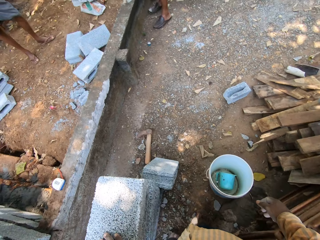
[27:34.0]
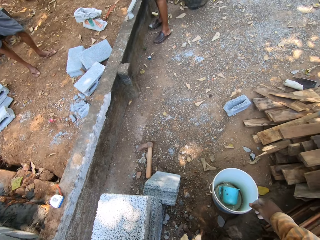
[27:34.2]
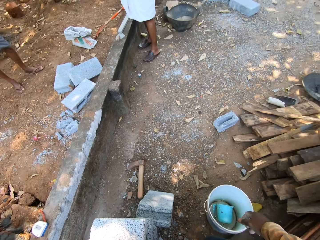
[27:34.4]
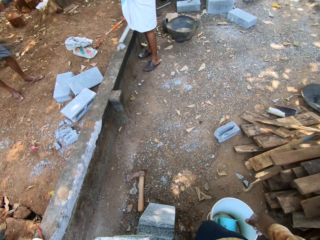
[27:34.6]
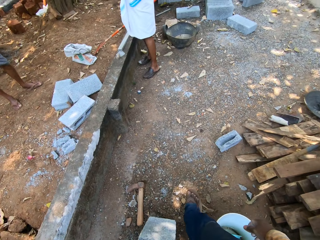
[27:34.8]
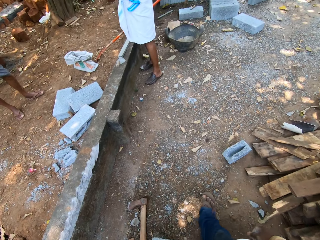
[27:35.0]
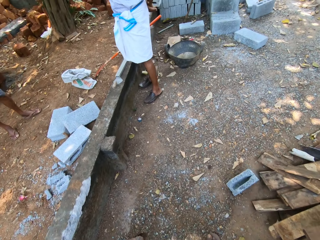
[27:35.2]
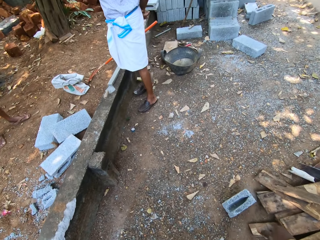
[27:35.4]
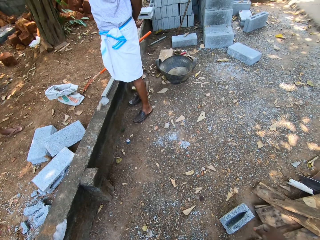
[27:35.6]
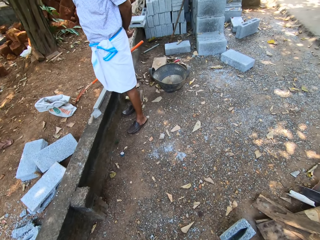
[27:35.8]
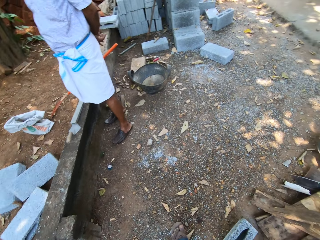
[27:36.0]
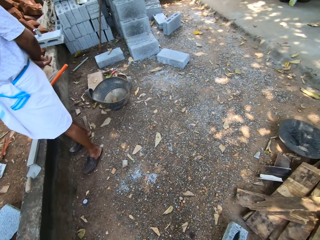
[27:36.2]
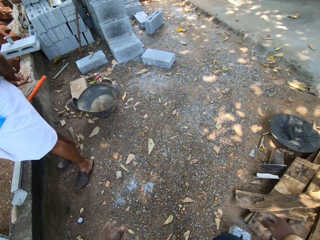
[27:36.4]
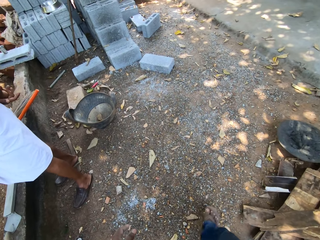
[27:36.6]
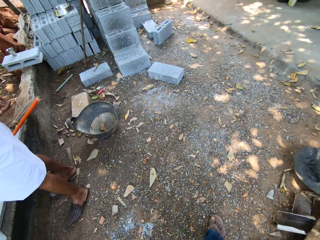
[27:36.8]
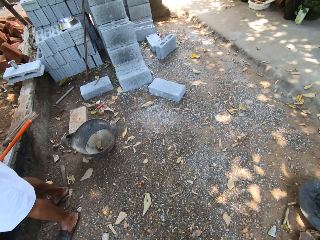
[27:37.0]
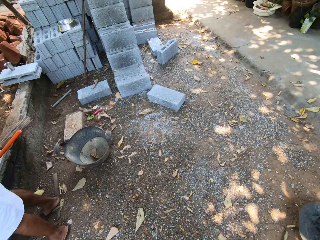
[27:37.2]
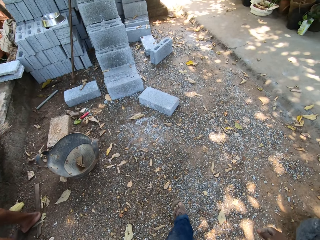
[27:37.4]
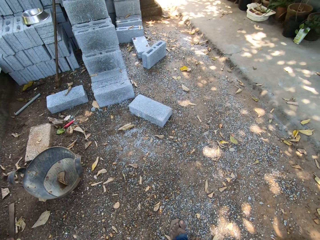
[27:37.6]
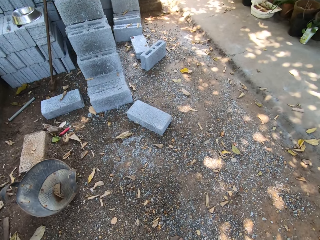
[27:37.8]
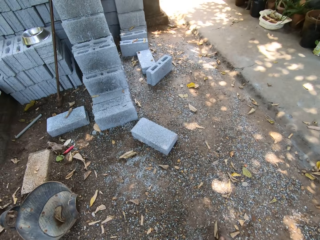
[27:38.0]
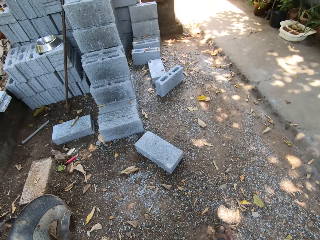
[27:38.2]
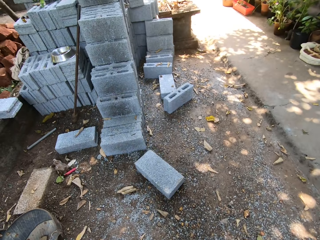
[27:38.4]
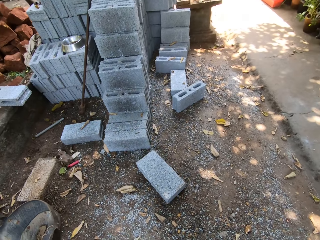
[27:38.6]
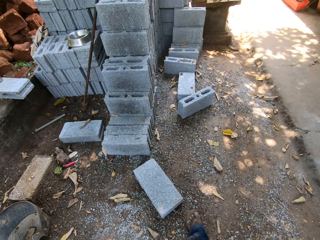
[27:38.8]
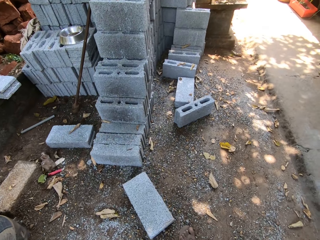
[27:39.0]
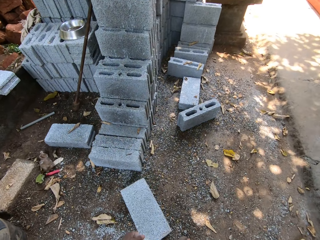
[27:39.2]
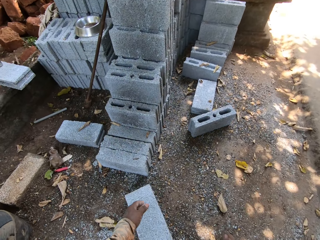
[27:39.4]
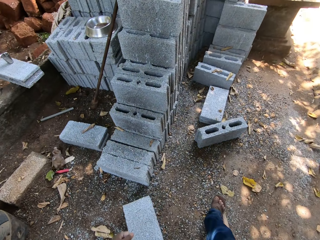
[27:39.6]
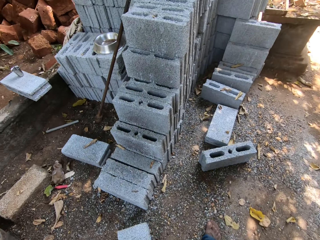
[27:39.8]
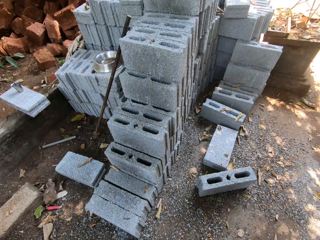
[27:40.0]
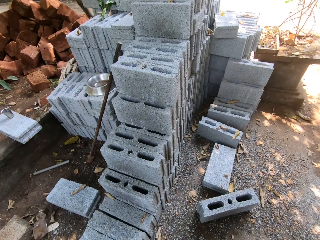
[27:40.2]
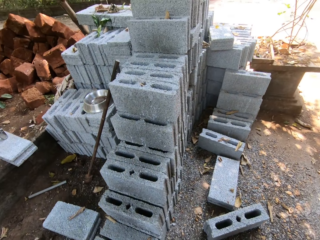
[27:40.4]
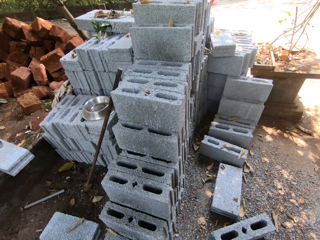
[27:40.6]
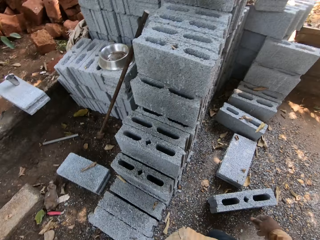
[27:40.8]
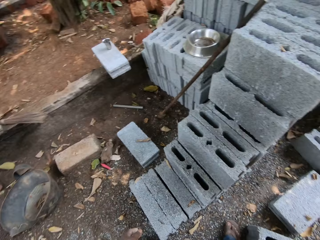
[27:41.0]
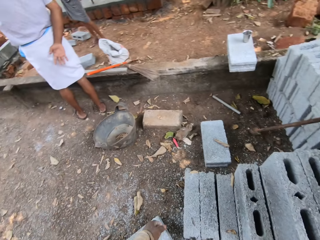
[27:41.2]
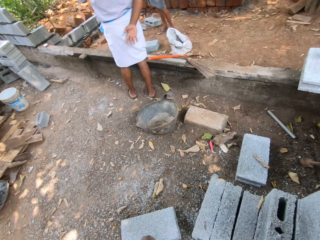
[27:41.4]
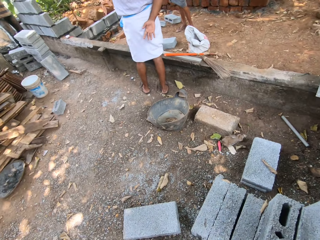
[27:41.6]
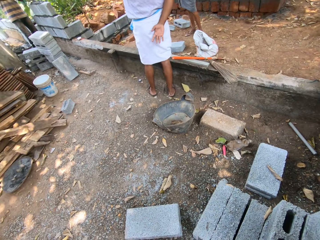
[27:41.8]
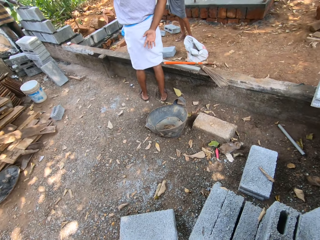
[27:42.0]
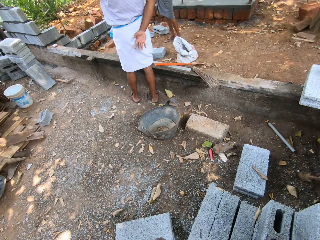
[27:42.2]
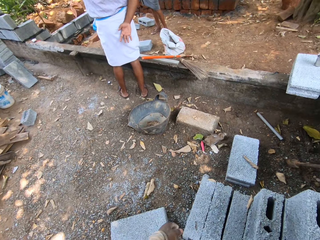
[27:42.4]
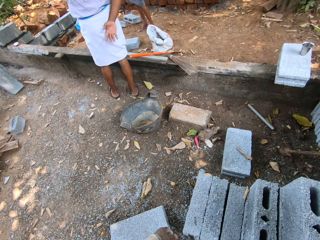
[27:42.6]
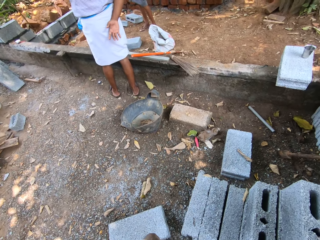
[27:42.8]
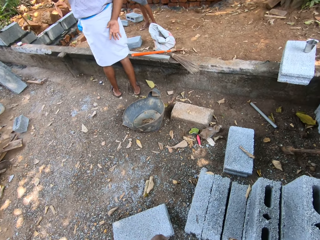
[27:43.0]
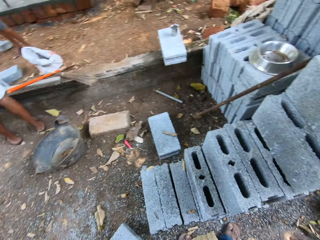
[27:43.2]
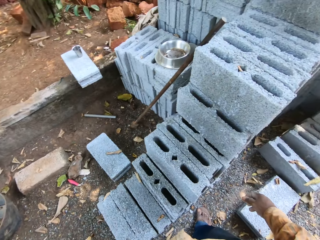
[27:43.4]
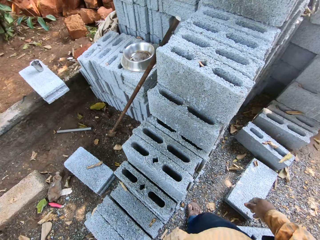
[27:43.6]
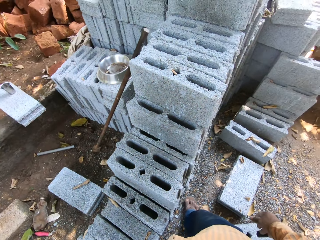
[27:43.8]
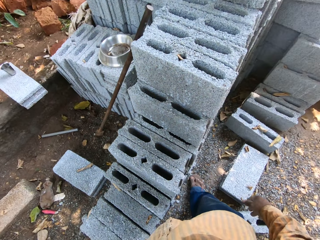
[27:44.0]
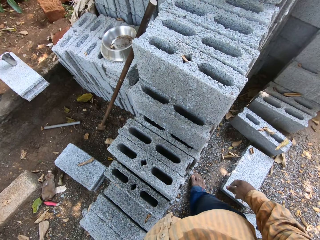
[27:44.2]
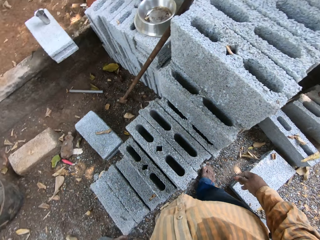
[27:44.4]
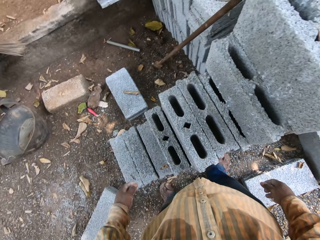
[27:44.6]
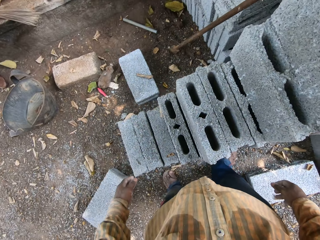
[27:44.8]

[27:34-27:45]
The camera wearer walks around in the construction area. They look around in the construction area.

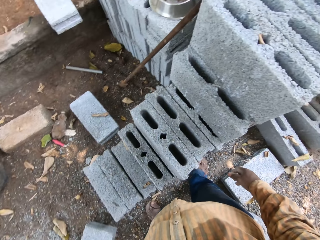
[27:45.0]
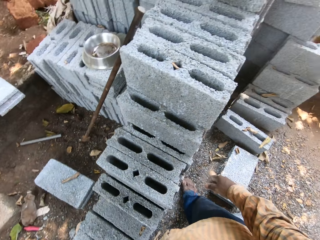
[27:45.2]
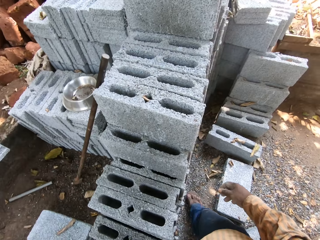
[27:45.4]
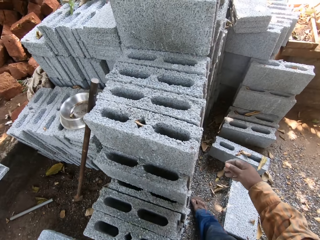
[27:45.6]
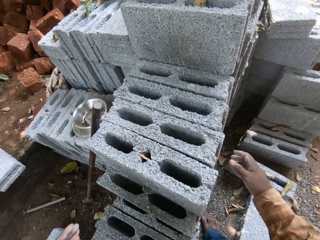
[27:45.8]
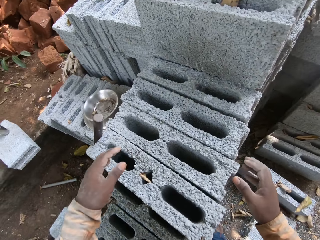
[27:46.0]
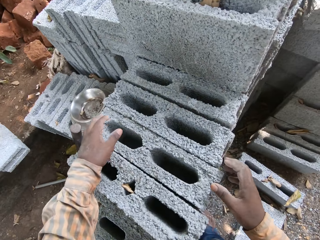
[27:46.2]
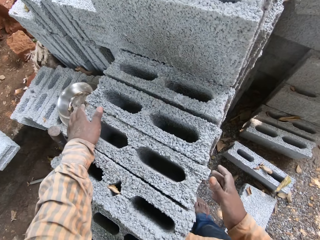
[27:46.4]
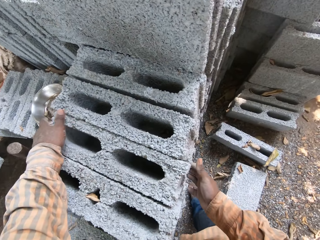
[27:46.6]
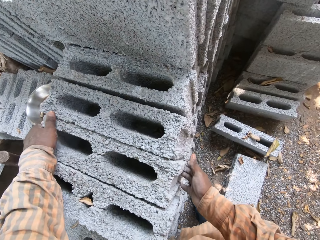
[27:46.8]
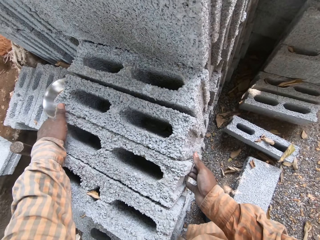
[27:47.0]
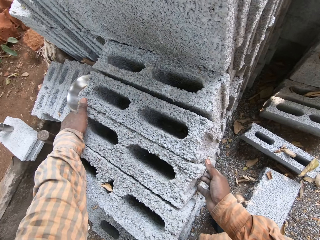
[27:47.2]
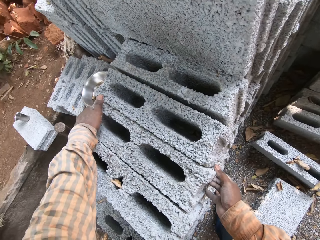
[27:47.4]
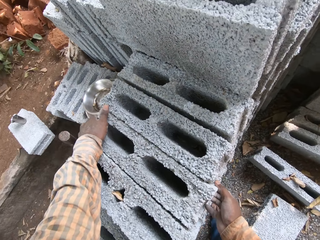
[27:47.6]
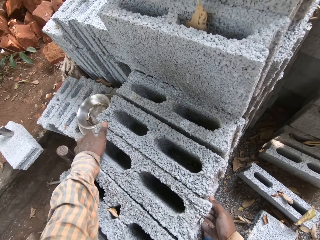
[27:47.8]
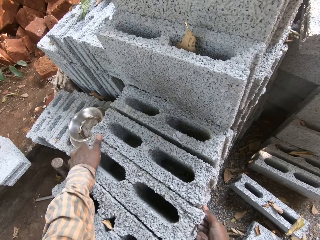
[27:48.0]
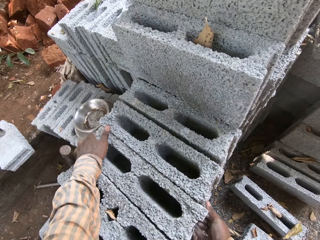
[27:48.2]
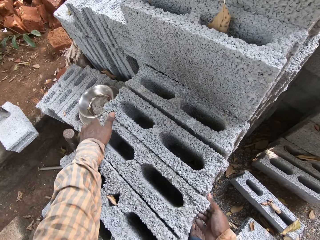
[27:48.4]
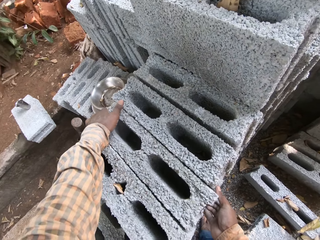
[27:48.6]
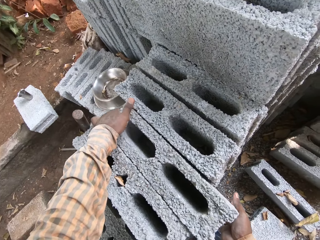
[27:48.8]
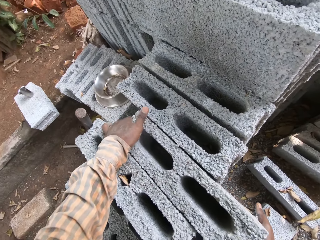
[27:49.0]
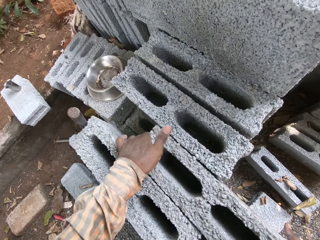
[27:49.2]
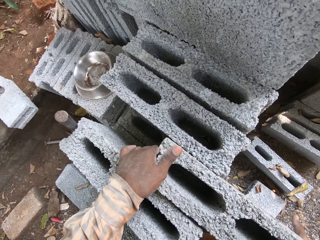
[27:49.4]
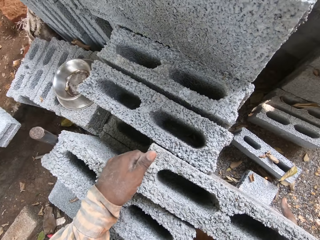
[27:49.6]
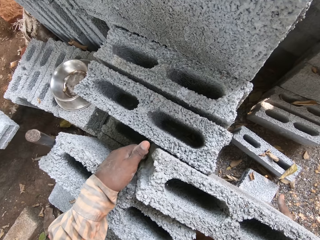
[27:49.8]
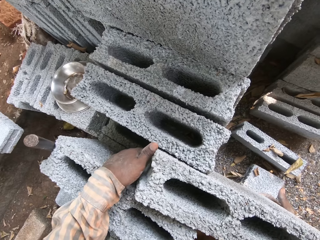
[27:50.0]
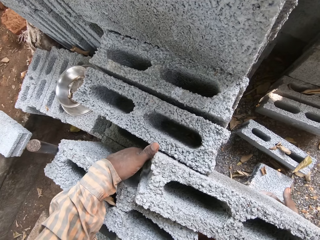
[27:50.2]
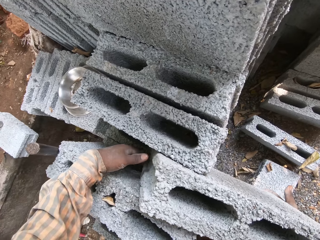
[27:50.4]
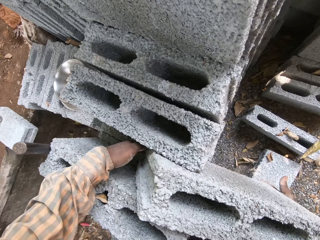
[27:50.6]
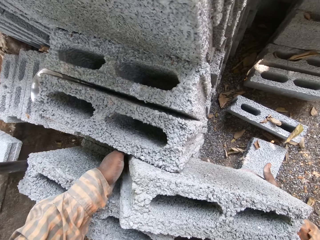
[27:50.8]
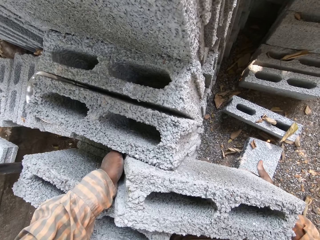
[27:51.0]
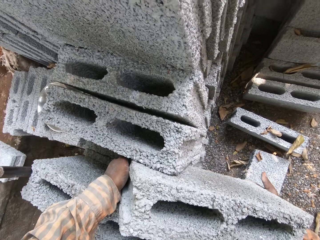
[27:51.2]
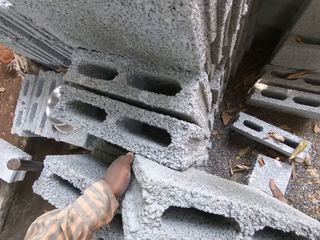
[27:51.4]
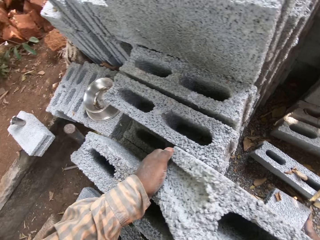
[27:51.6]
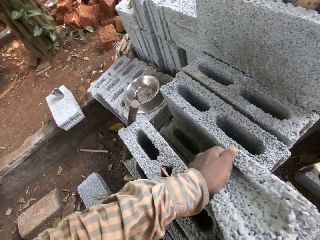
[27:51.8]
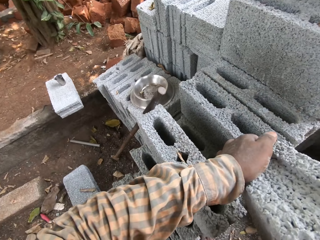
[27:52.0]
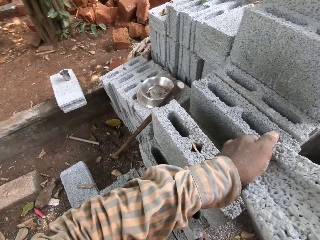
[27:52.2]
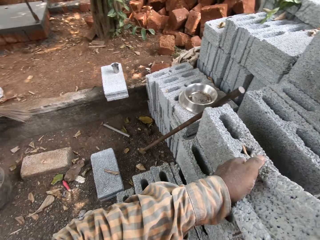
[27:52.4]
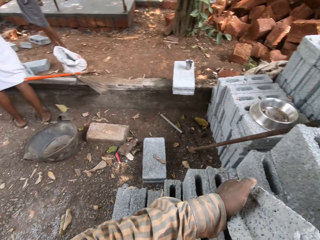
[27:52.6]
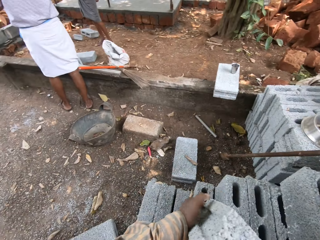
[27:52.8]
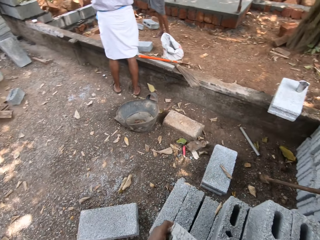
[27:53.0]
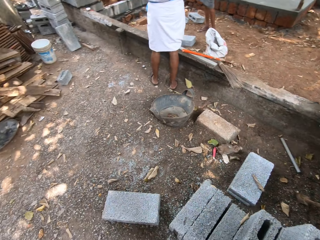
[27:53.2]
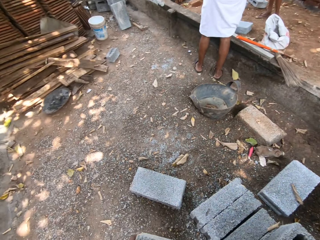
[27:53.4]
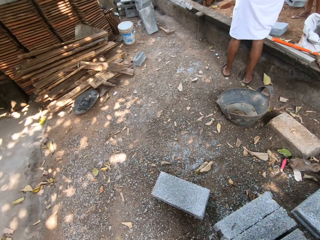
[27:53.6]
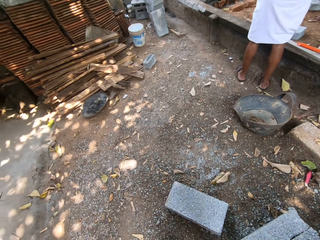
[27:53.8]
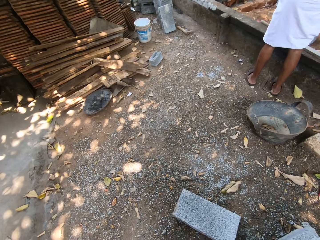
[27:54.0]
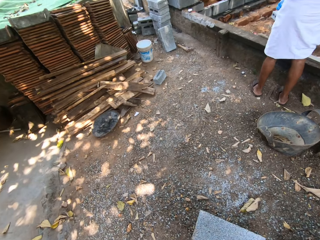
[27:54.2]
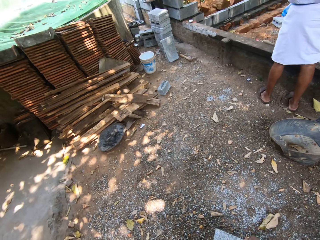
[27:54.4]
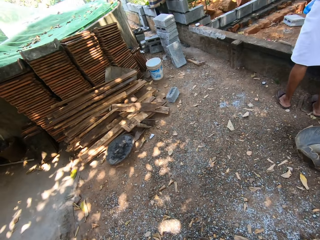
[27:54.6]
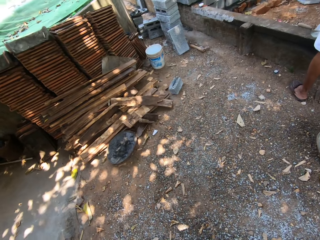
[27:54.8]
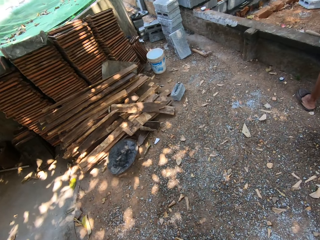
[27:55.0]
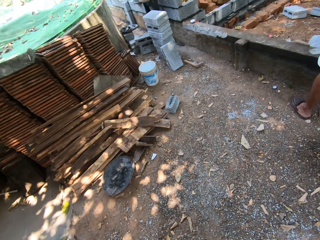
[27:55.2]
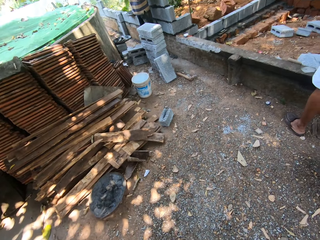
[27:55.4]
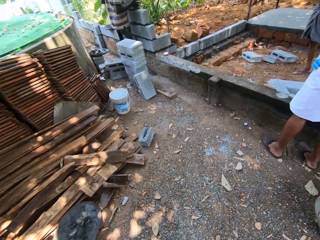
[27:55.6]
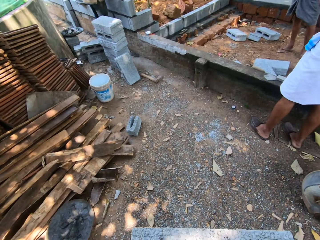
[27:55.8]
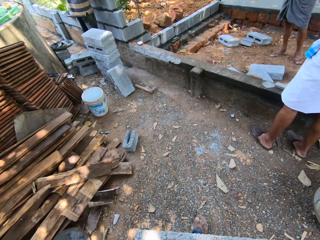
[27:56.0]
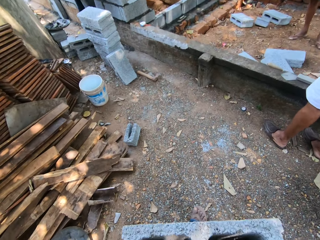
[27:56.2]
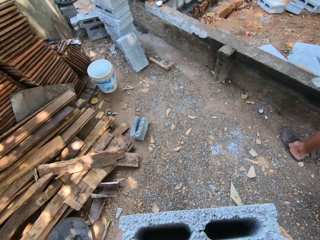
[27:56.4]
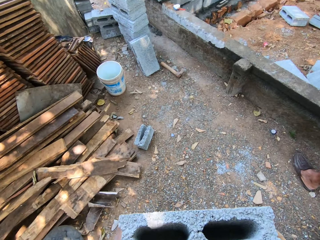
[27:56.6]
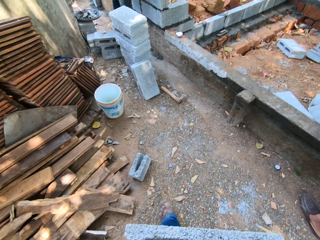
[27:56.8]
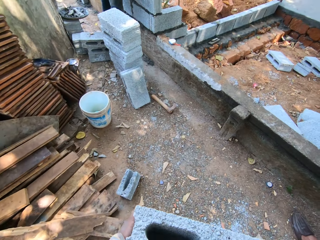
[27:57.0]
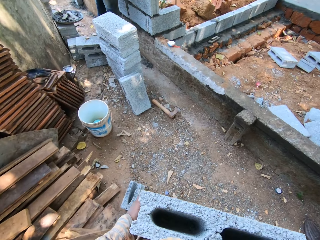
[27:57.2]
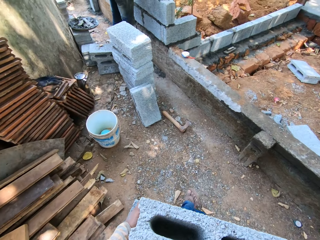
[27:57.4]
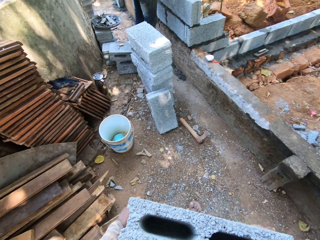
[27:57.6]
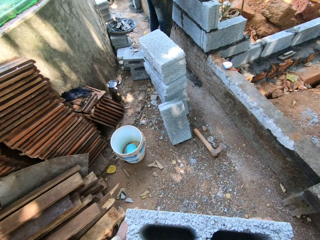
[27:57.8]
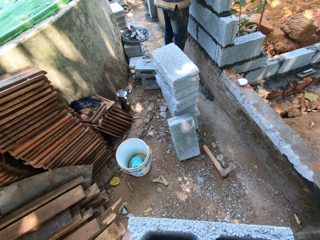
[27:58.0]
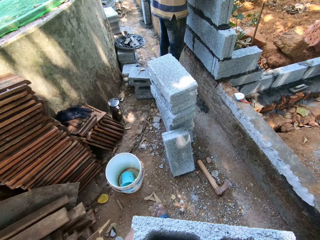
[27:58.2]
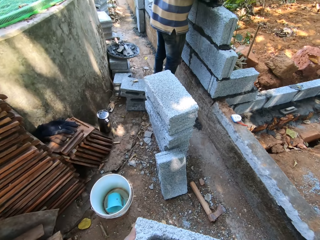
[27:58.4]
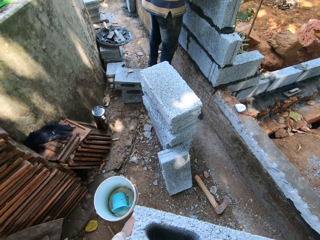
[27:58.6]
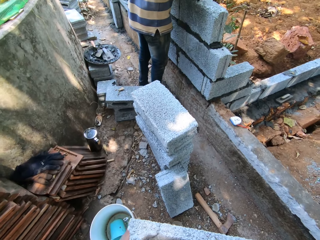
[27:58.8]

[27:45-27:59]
The camera wearer picks a brick or hollow block on the stack of bricks on the ground with both hands. They grasp the hollow block. They carry the hollow block around the construction area.
